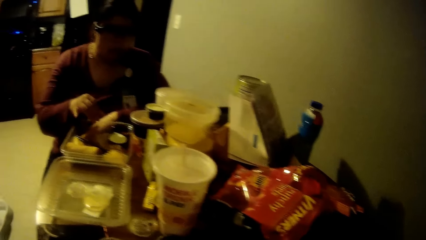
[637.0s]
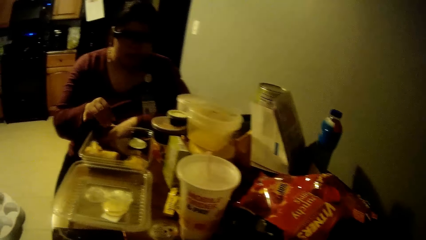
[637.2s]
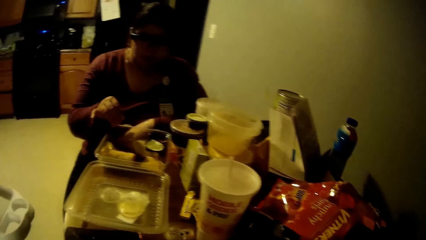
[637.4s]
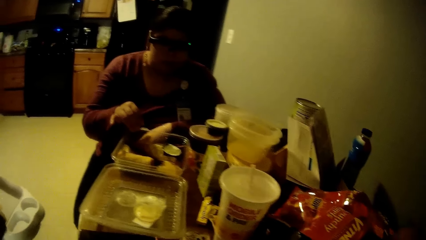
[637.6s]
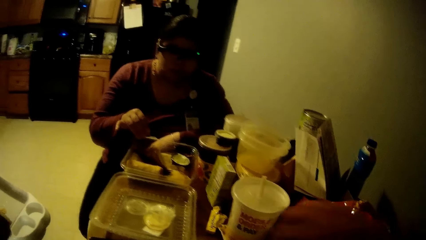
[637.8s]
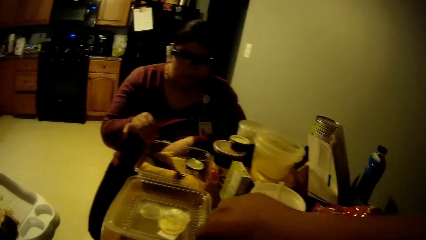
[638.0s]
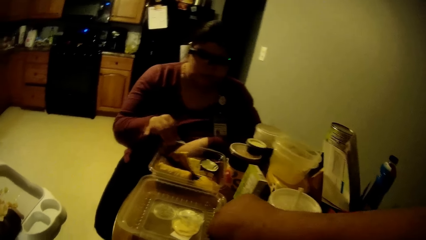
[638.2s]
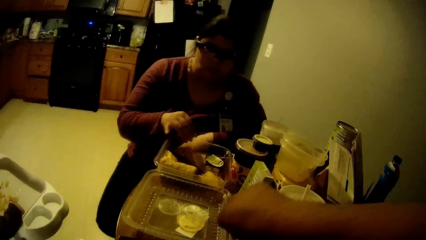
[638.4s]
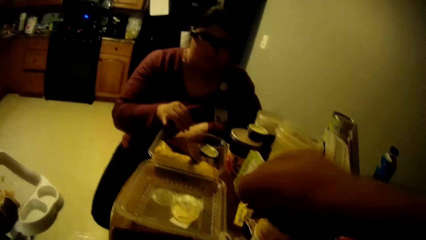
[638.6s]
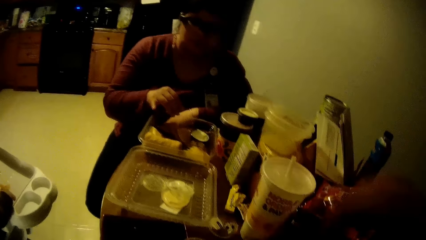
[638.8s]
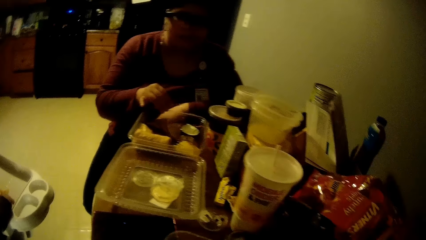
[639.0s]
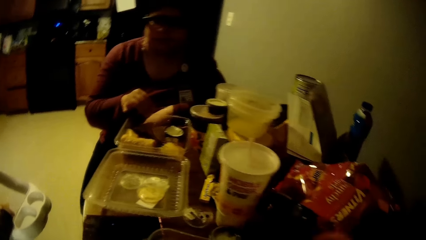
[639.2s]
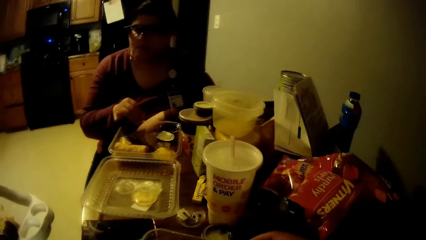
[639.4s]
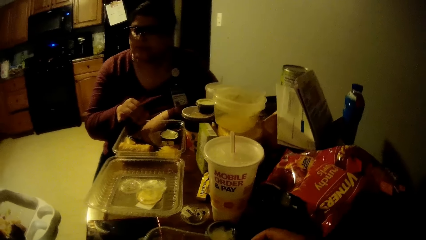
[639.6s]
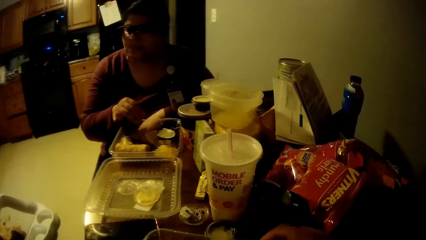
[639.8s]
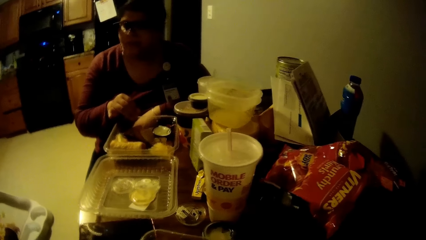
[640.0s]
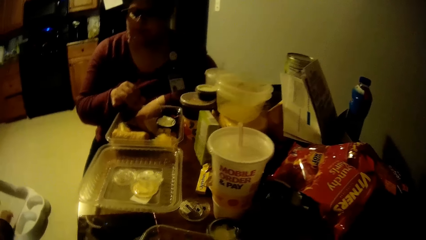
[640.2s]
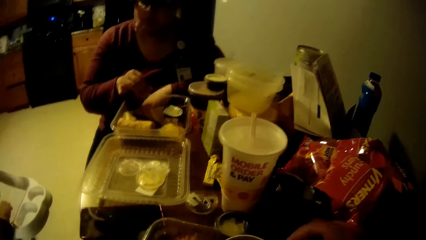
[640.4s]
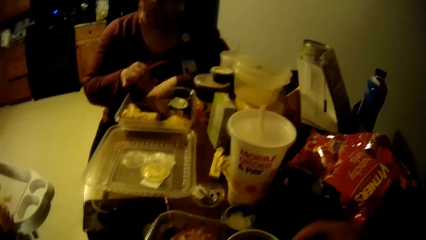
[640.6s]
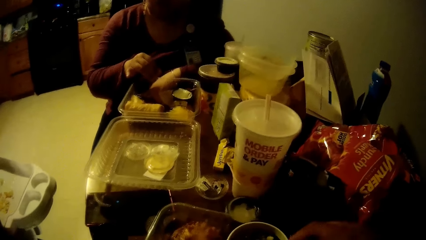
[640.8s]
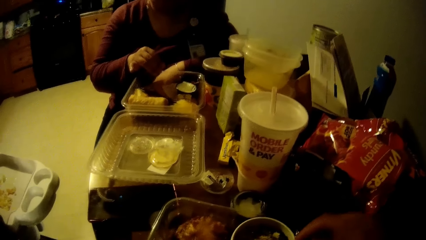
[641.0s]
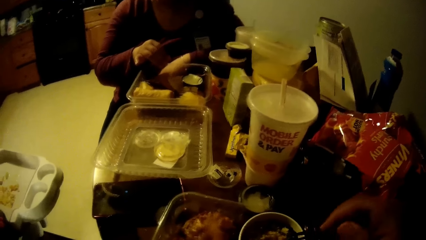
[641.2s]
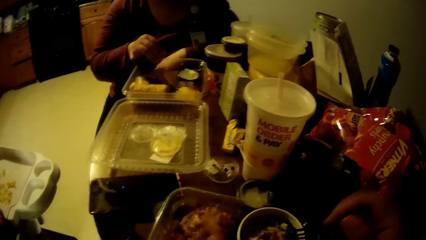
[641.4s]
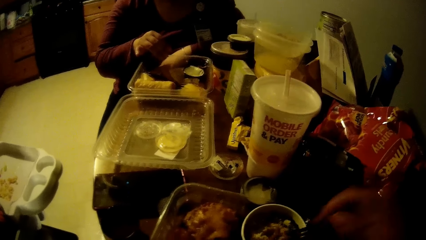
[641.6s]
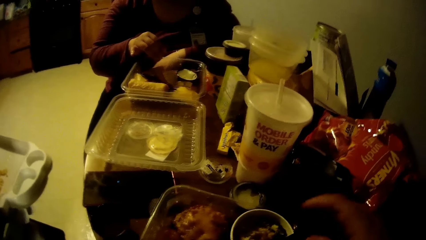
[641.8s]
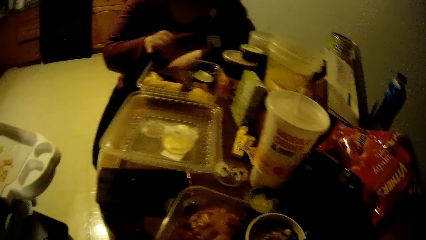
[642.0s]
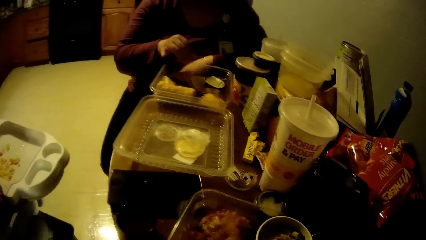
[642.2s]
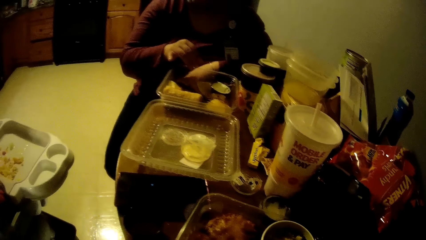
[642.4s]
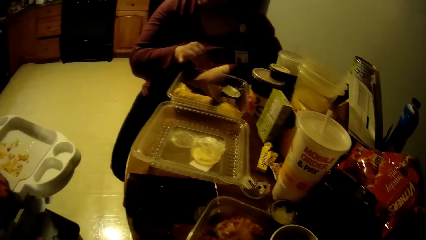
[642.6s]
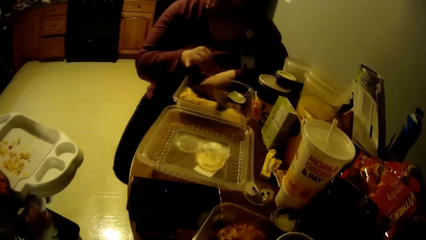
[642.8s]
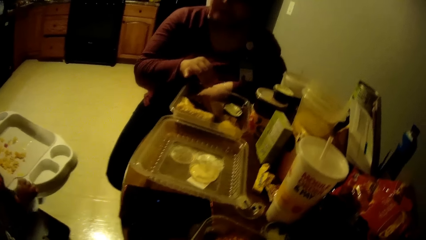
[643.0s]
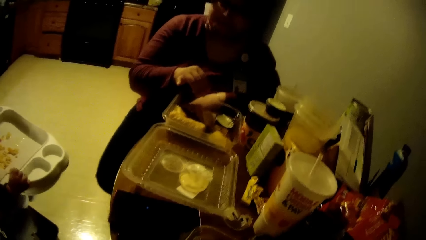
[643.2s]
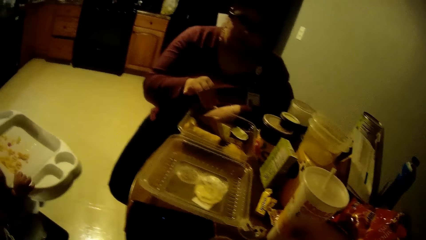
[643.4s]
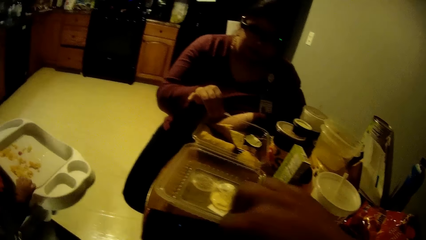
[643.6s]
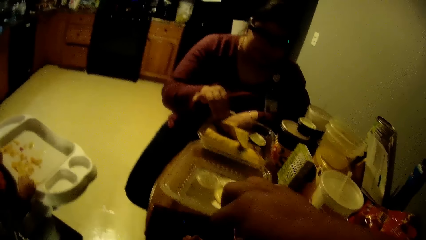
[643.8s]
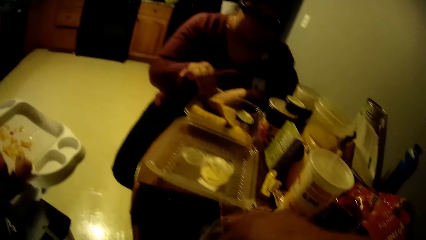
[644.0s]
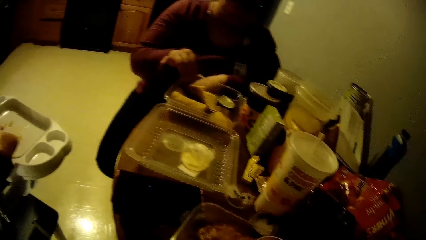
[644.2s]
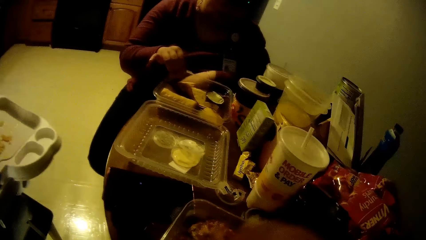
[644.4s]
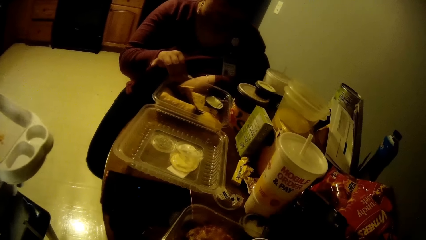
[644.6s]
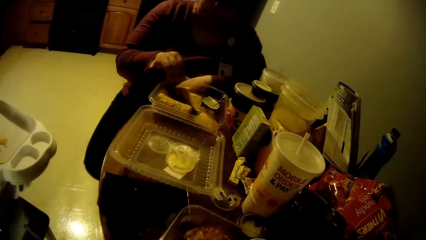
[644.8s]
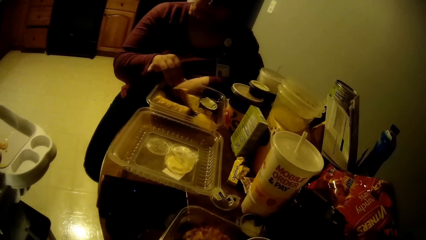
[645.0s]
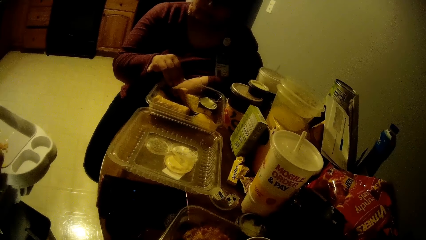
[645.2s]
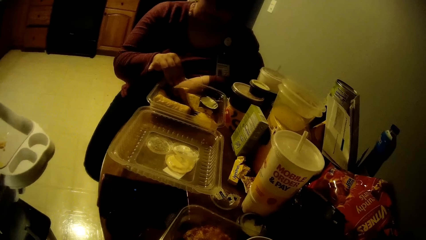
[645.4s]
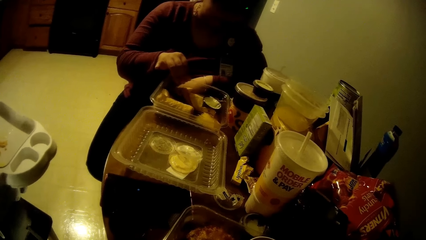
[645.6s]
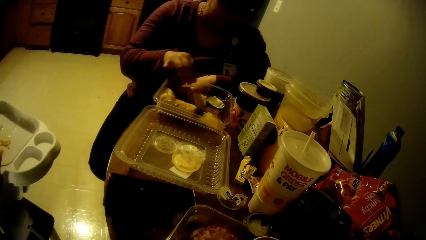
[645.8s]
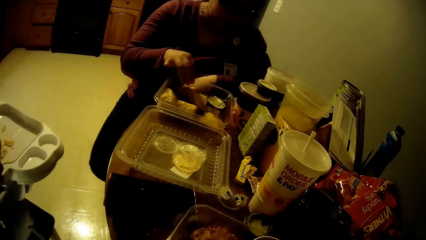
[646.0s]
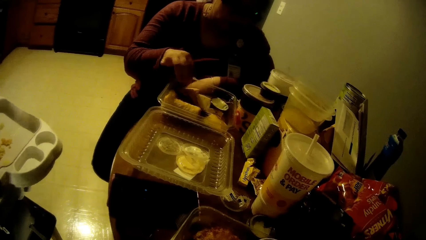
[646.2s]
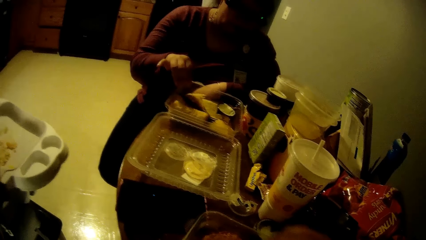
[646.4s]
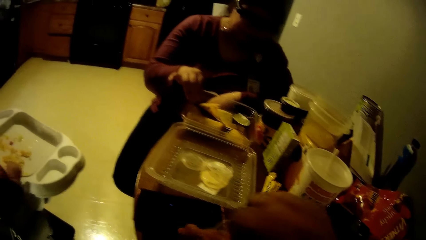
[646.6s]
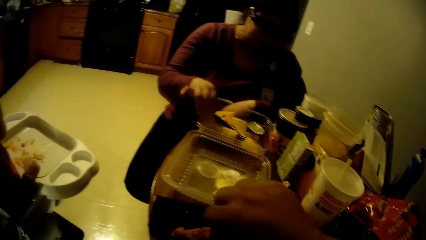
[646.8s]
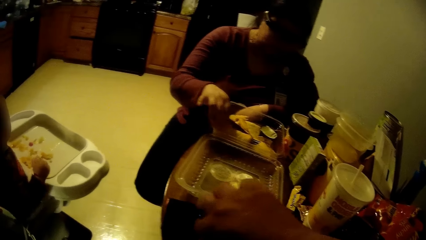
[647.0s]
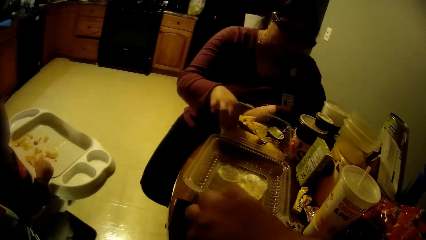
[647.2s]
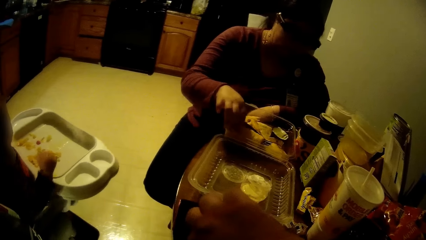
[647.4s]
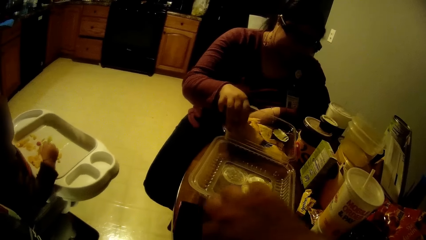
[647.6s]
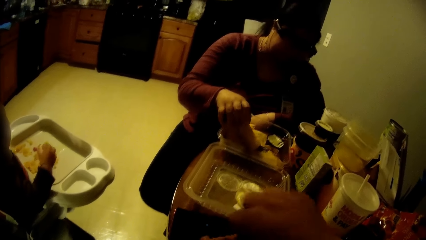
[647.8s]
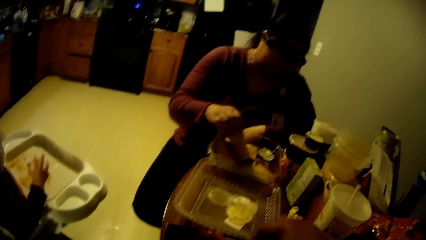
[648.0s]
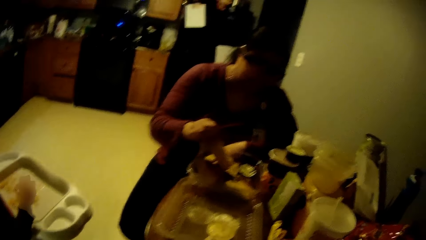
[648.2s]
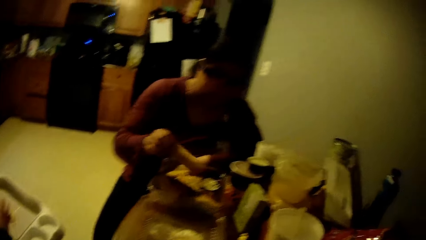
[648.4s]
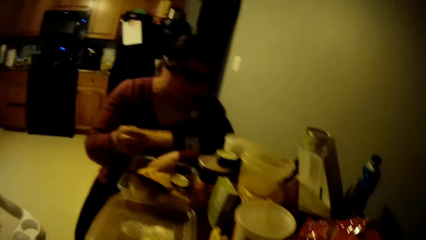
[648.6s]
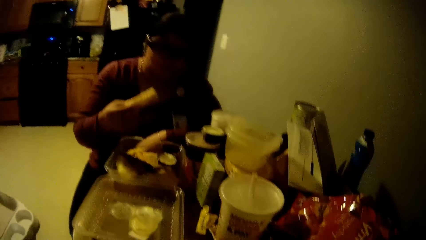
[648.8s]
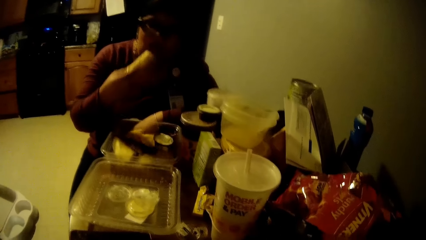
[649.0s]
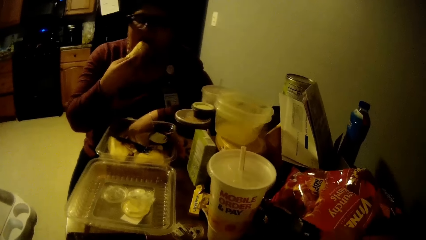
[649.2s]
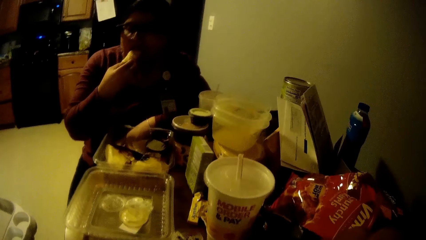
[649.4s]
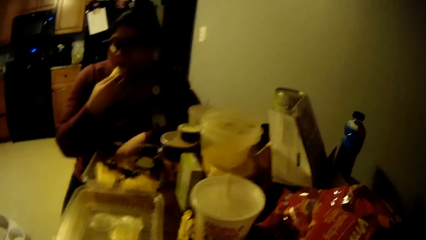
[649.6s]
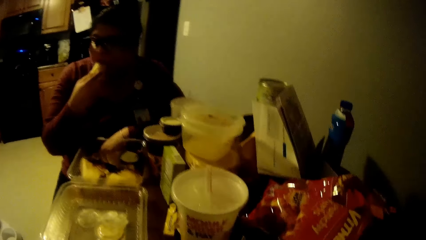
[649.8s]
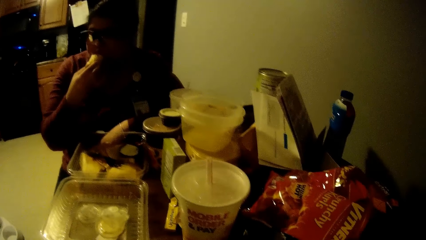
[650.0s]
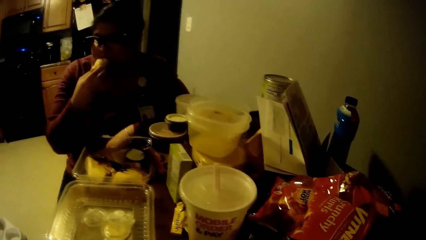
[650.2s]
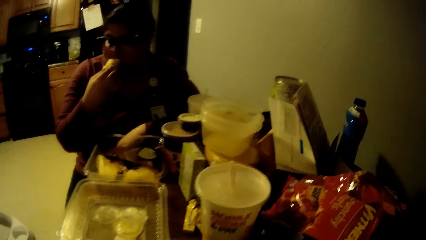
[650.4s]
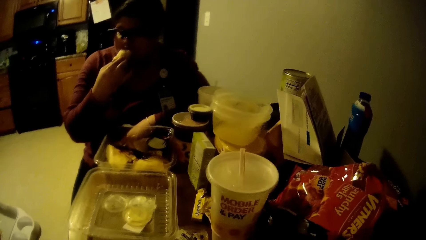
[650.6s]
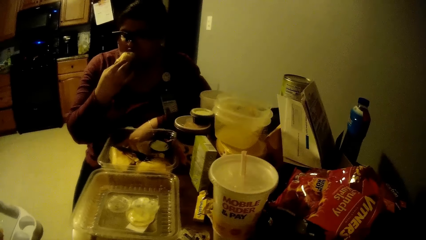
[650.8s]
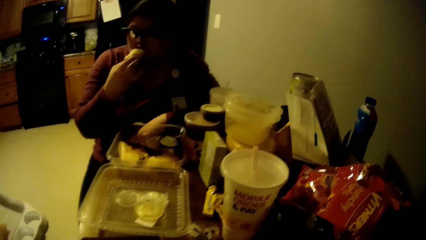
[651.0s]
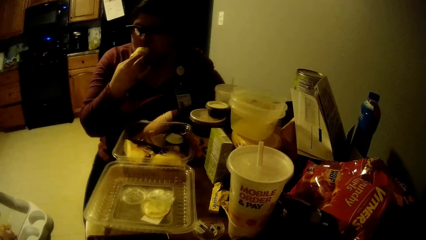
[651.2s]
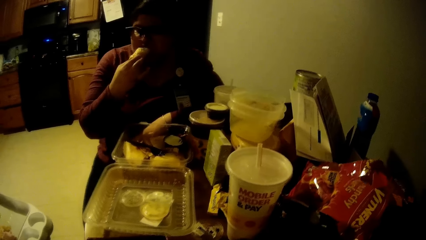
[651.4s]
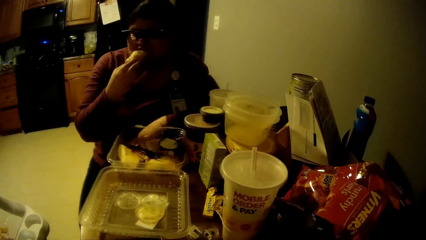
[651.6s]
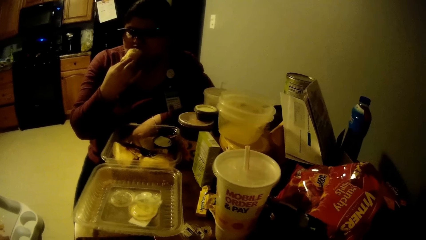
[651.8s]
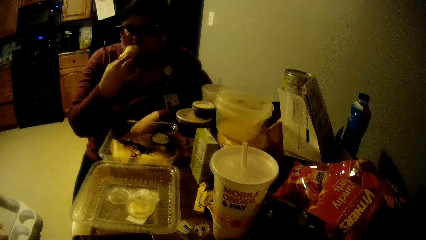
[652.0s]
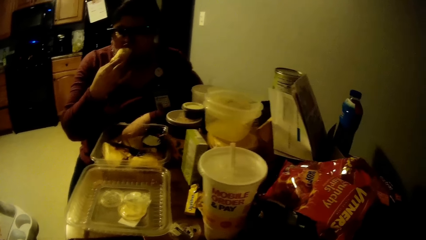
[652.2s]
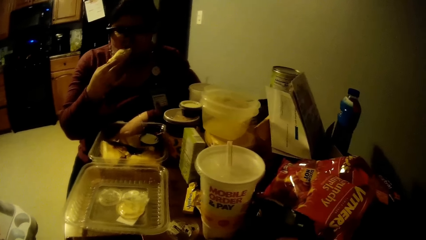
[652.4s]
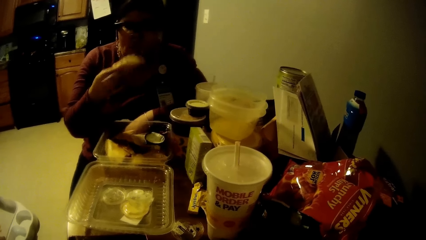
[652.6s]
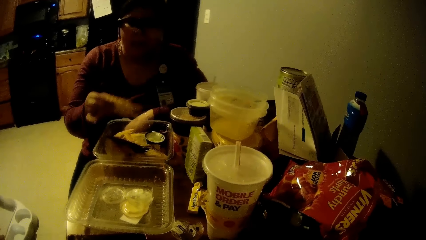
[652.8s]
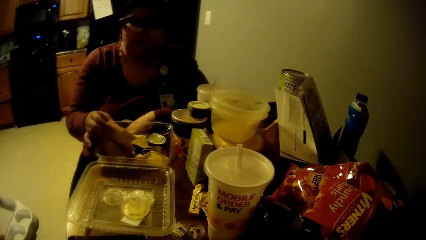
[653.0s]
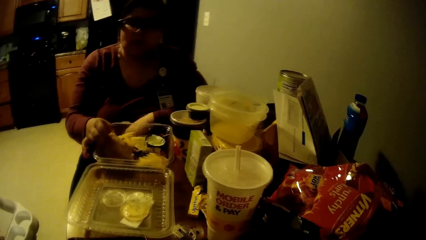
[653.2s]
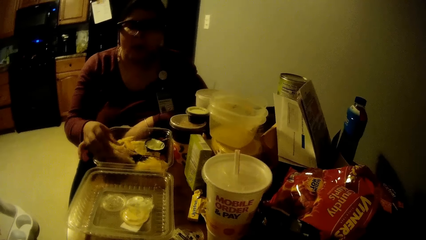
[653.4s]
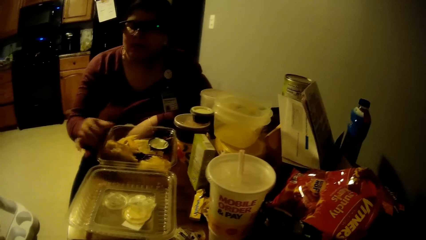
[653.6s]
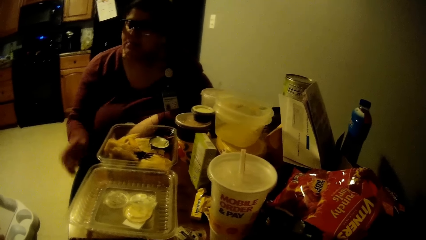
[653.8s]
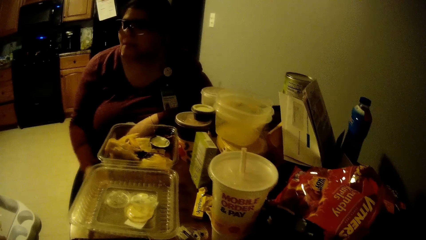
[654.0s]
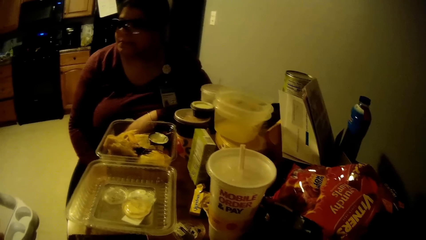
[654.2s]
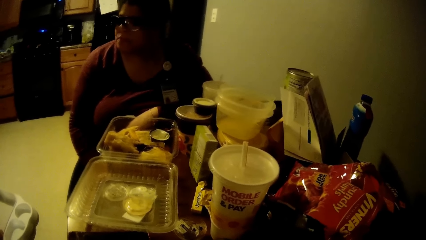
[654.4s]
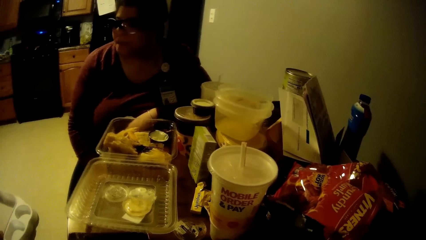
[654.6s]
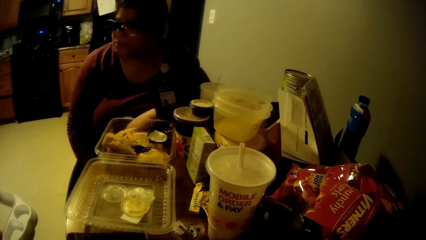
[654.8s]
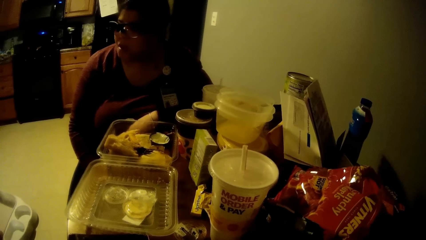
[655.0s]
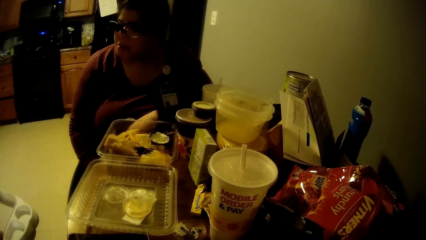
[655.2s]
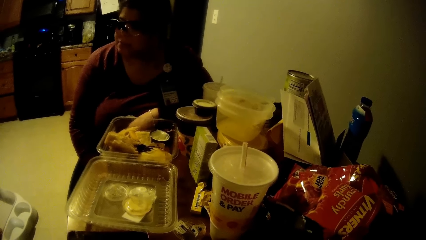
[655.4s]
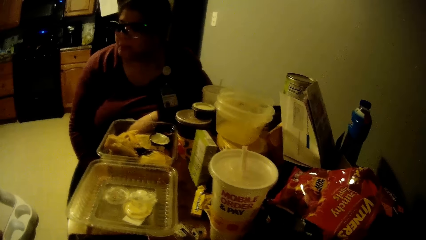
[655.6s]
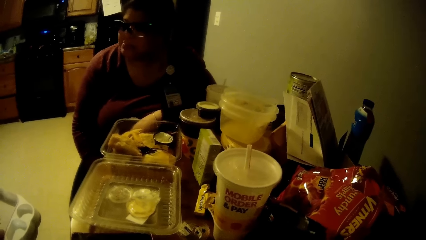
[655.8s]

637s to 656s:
The camera wearer picks up something on the table with his right hand. He drops a piece of paper on the table. He stirs his rice with the fork in his right hand. He eats the food in the dining room. He picks up a piece of chicken from a bowl on the table with his right hand. He dips the chicken in a sauce in a bowl on the table with his right hand. The woman picks up the pie from the bowl on the table with her right hand, eats part of the pie in her right hand and drops the pie in the bowl on the table with her right hand.
